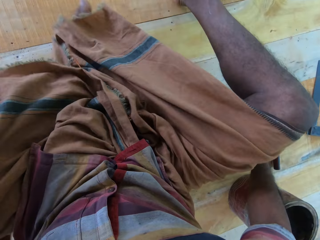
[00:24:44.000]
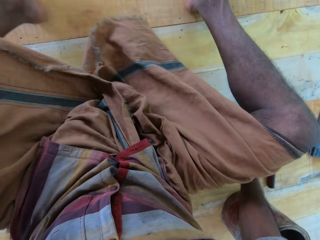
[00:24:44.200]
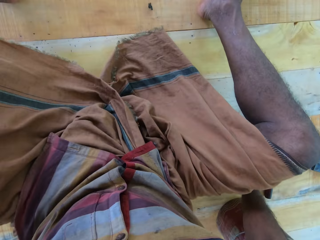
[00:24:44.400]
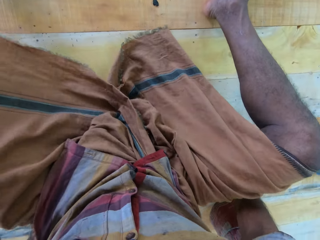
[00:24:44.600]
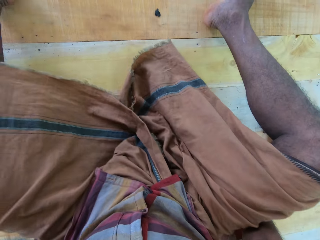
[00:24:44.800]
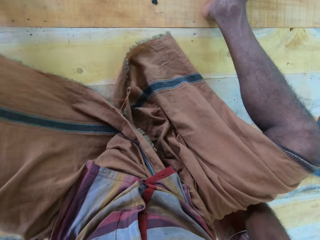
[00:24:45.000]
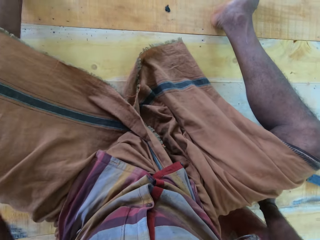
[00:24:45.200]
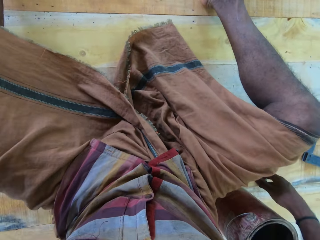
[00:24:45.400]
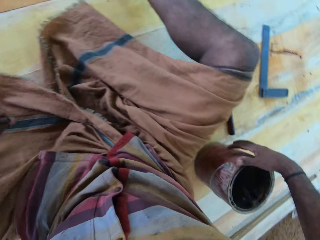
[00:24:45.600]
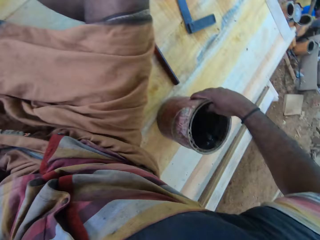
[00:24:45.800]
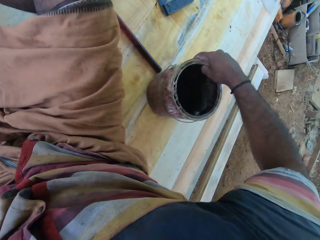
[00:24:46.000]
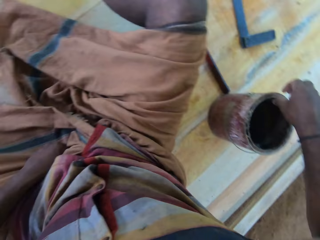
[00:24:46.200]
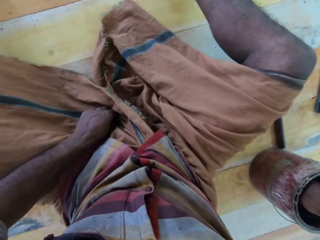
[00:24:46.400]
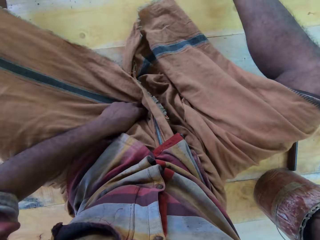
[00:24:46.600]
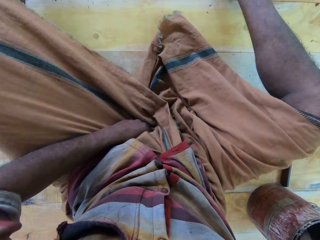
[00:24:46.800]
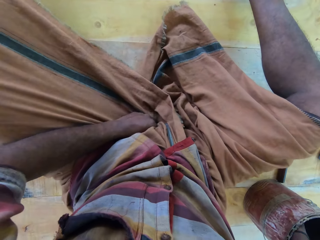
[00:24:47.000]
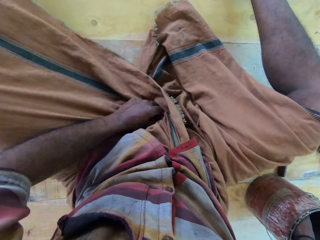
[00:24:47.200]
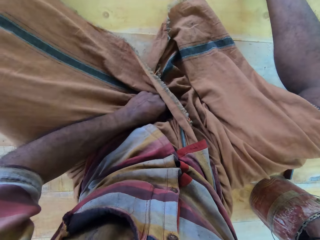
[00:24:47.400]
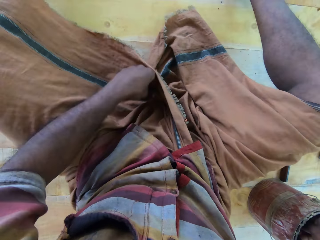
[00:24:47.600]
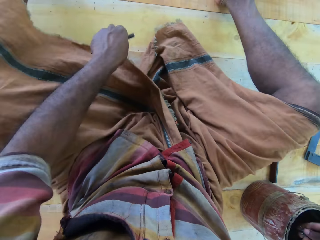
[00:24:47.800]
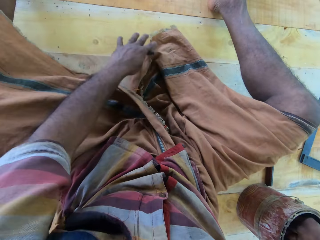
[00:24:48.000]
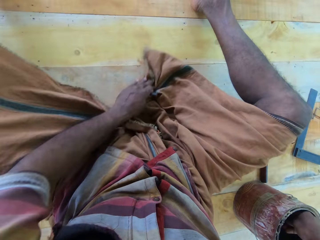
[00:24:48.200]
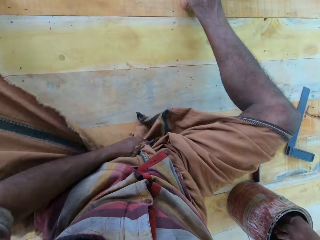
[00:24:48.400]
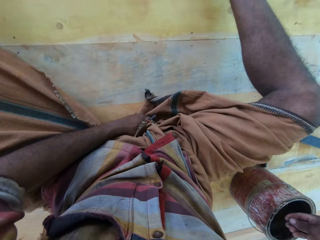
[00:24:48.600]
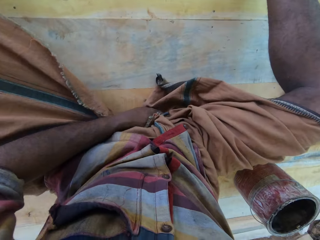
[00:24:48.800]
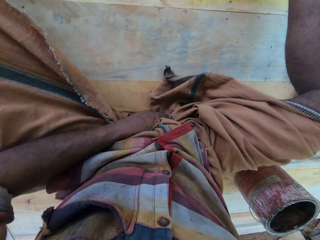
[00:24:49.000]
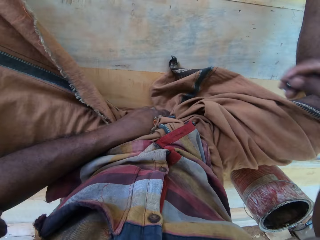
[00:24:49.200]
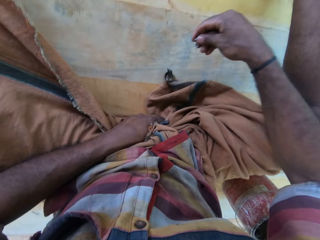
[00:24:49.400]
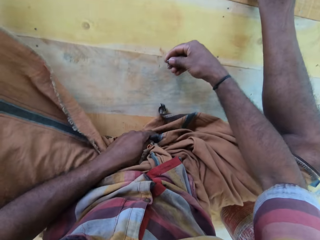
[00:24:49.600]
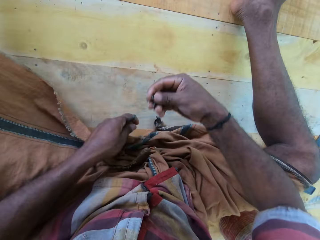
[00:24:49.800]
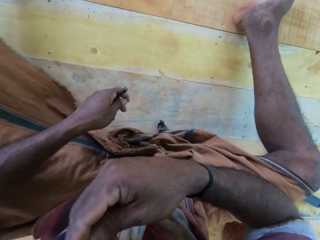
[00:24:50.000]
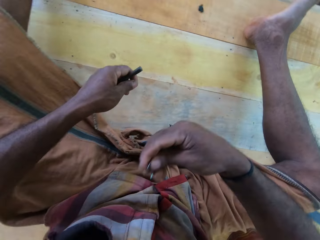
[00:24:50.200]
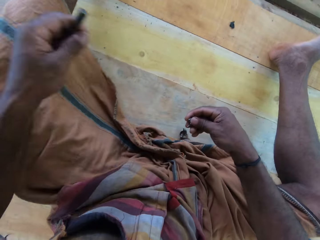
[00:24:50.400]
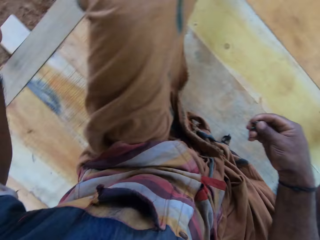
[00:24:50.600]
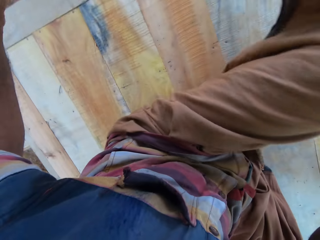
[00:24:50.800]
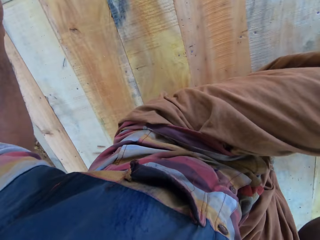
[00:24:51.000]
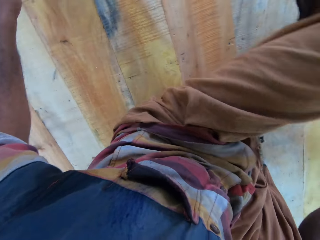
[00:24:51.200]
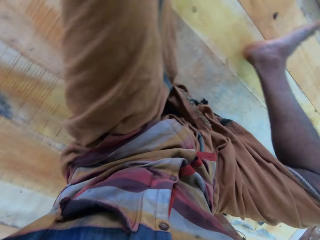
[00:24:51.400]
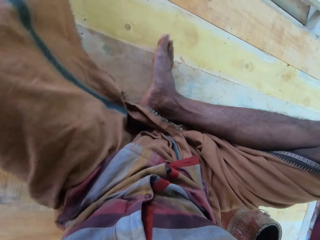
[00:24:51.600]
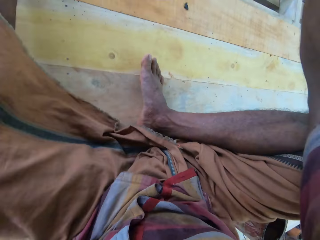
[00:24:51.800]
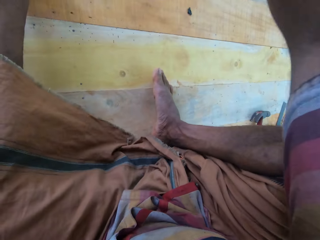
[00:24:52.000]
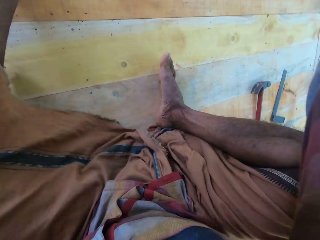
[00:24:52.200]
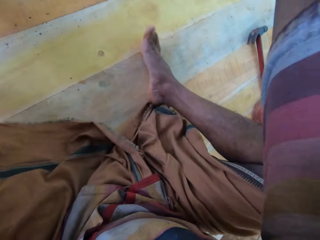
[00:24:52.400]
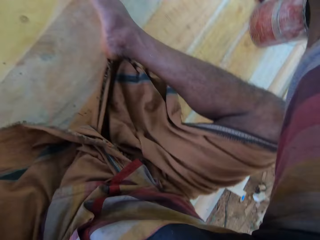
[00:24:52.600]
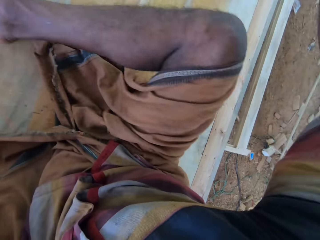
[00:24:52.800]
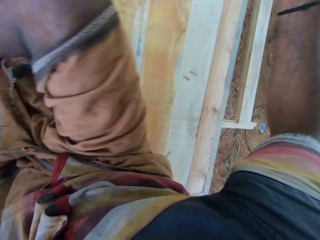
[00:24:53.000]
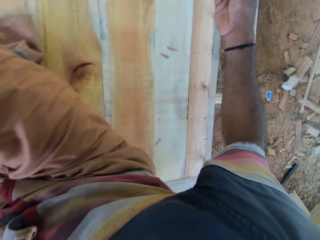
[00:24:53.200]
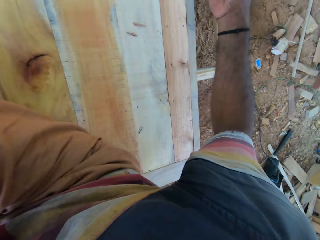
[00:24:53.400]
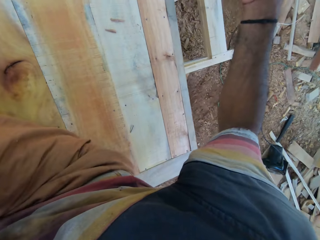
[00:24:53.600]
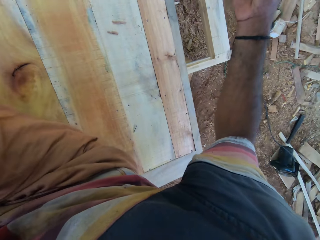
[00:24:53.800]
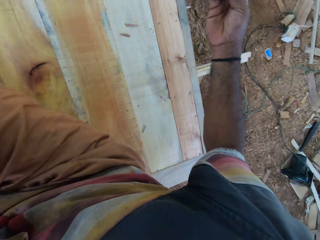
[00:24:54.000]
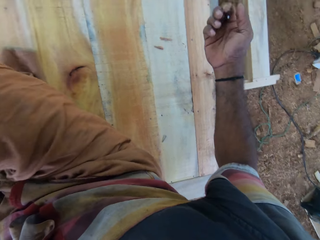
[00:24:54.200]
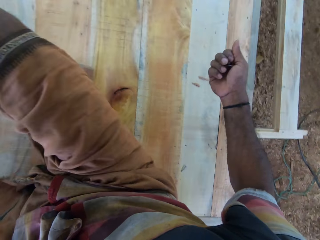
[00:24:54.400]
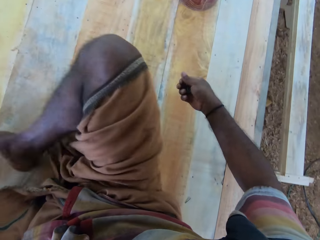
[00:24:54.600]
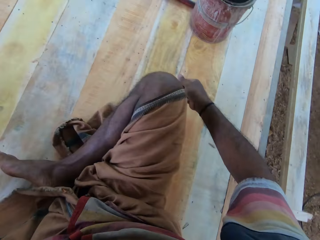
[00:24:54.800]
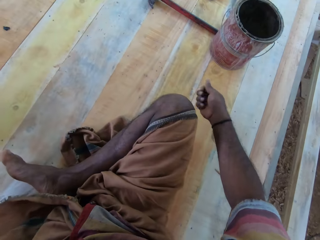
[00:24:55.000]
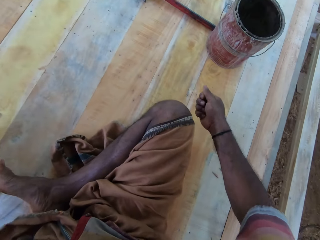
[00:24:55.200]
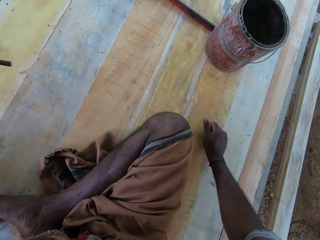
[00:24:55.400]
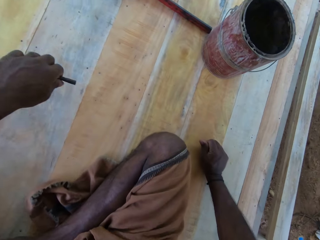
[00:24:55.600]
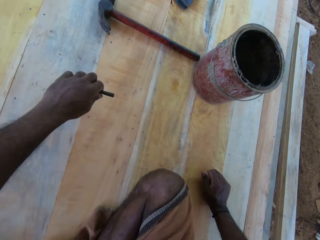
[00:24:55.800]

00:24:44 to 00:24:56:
The camera wearer drops a hammer on the wooden structure. They move a can on the wooden structure. They adjust a cloak. They pick nails in the can. They move around.

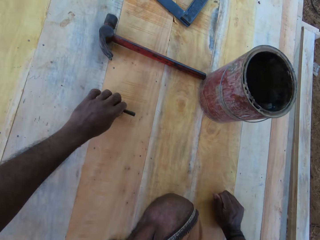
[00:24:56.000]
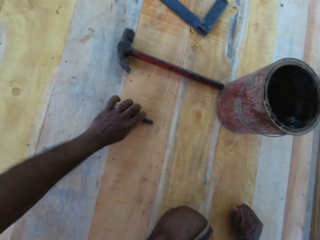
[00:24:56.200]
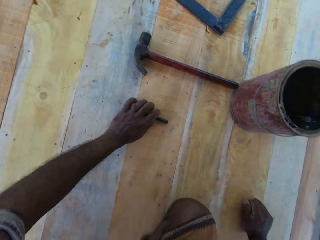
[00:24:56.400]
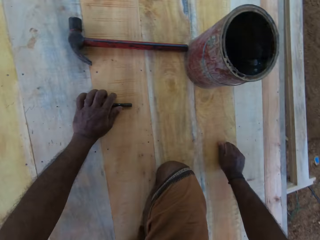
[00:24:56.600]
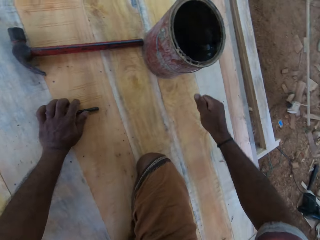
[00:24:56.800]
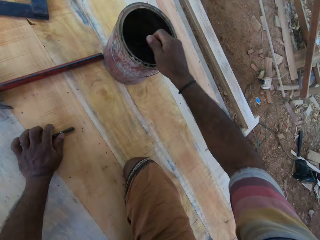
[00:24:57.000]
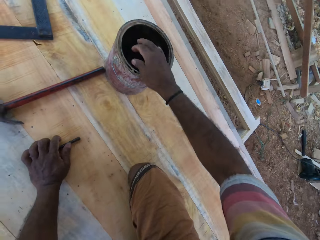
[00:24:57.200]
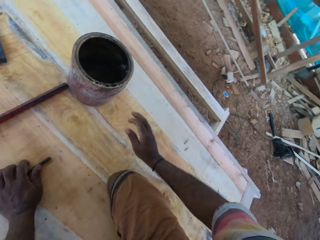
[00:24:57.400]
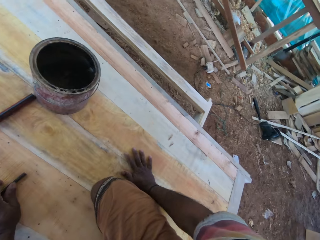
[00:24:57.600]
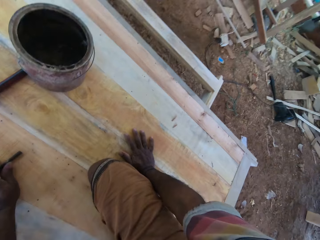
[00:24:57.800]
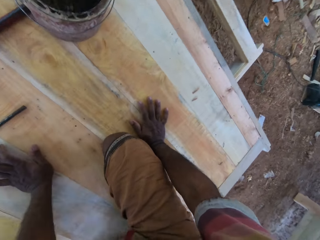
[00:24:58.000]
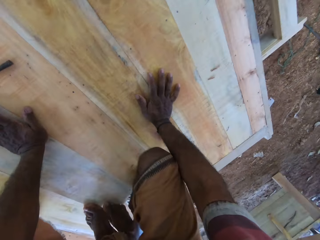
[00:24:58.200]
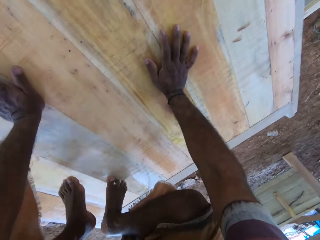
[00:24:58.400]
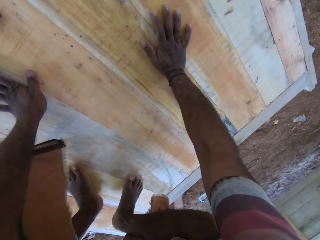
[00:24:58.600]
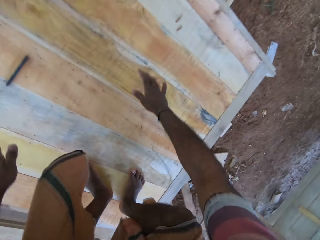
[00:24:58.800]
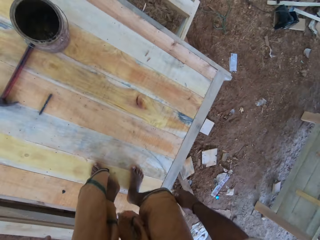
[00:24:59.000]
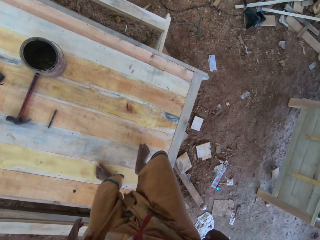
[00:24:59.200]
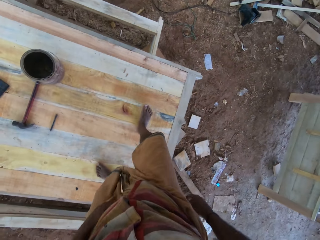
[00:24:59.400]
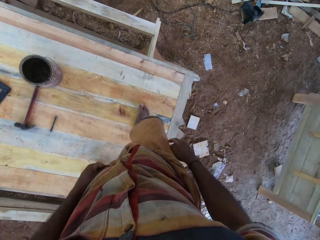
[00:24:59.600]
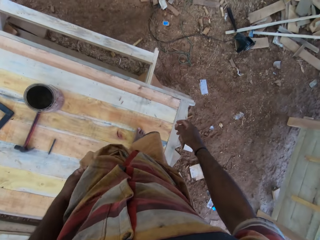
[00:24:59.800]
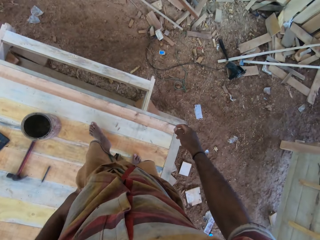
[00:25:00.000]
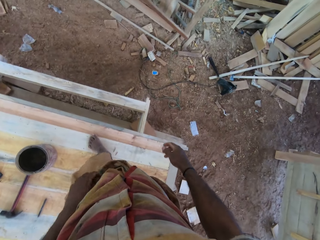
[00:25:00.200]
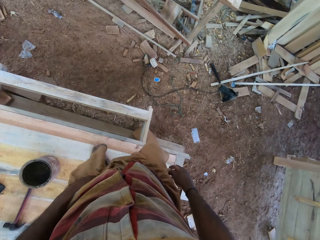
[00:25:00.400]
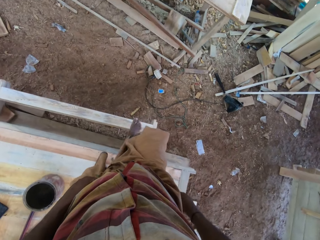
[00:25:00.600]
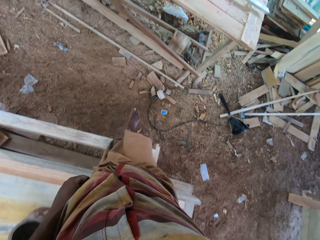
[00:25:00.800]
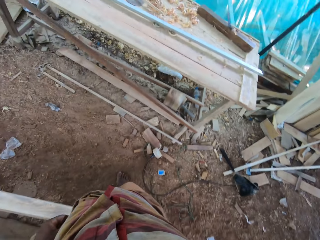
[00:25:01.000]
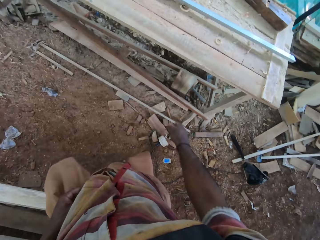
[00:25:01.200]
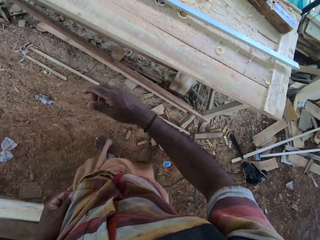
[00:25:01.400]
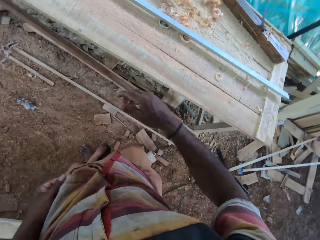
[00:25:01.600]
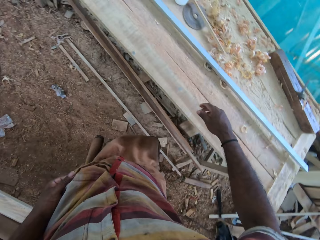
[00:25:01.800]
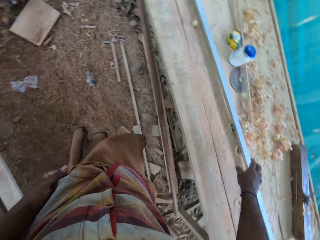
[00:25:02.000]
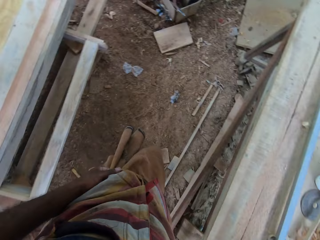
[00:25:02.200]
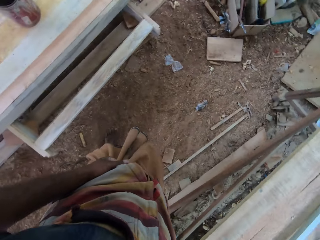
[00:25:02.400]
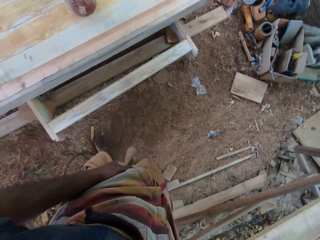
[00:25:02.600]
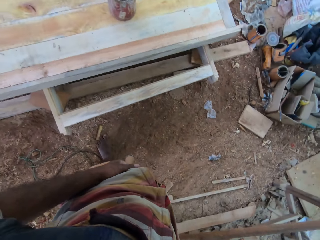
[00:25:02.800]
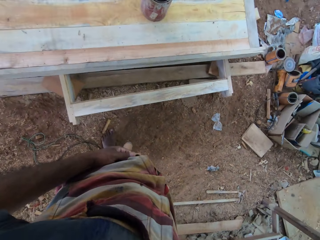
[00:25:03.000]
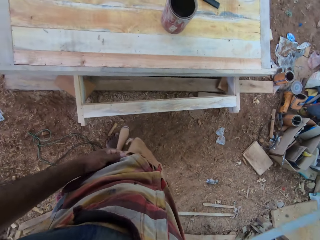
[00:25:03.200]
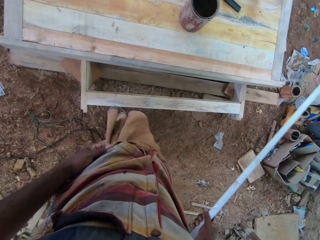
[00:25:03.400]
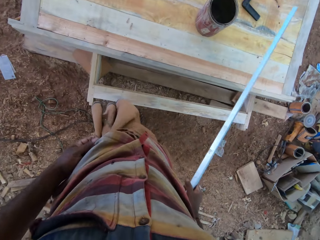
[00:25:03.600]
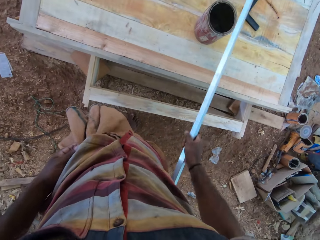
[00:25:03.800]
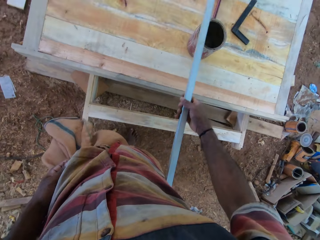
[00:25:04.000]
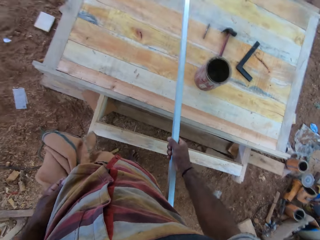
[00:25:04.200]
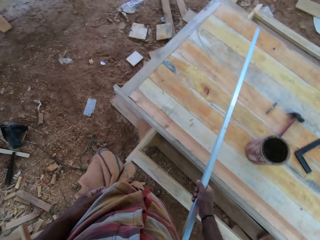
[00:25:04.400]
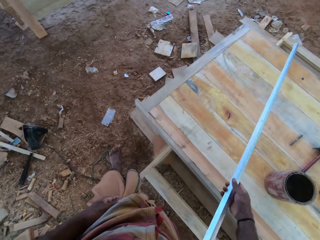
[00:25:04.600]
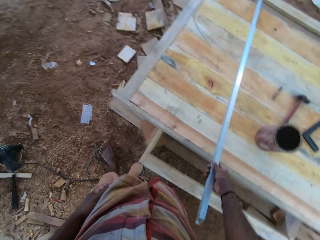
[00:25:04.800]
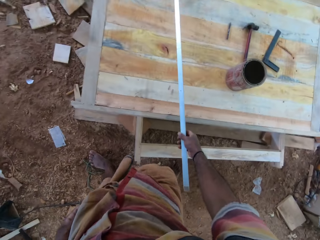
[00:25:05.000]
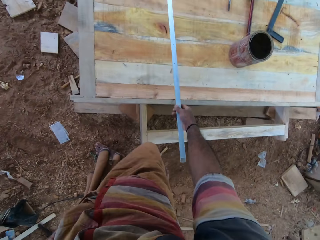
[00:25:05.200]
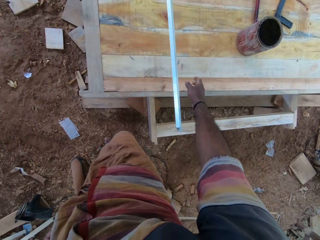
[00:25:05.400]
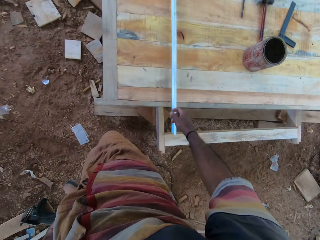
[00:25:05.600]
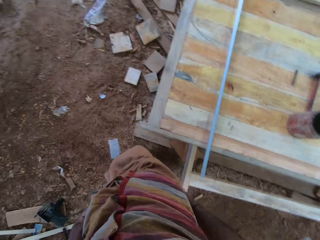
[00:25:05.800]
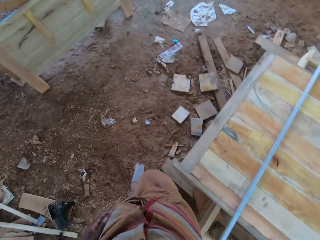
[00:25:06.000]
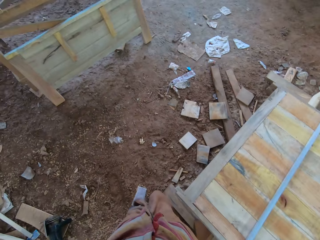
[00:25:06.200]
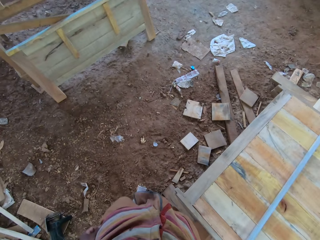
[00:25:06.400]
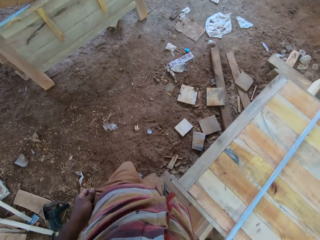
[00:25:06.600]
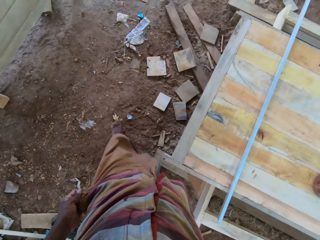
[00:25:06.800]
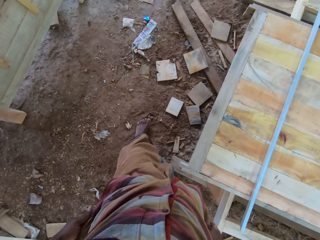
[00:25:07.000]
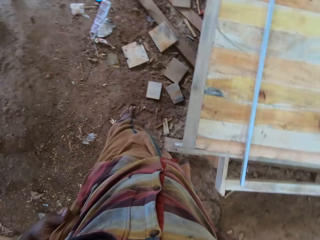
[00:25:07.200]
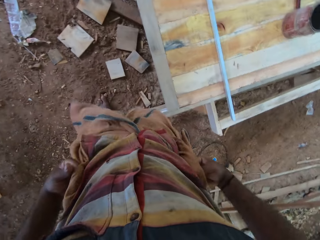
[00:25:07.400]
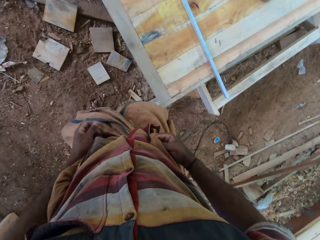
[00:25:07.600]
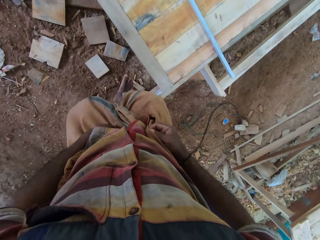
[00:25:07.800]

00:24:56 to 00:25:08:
The camera wearer puts a piece of metal on the wooden structure. They drop nails in the can. They stand up. They walk off the wooden structure. They pick up a metal bar on the table. They put the metal bar on the wooden structure.
